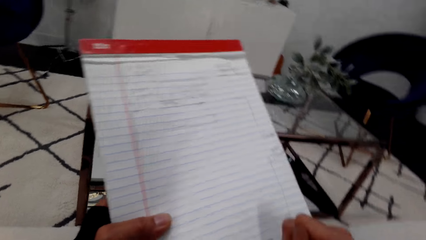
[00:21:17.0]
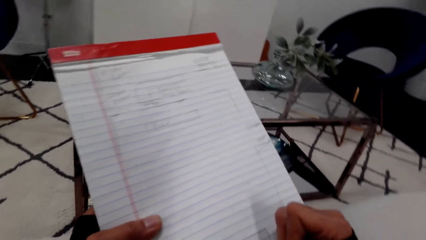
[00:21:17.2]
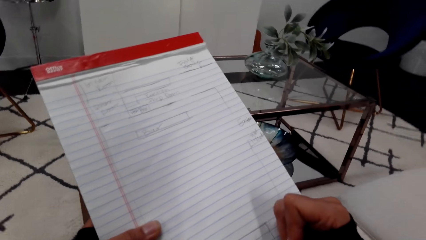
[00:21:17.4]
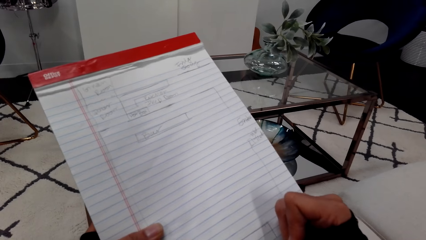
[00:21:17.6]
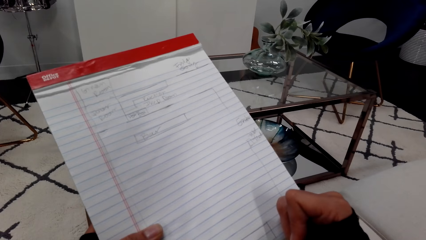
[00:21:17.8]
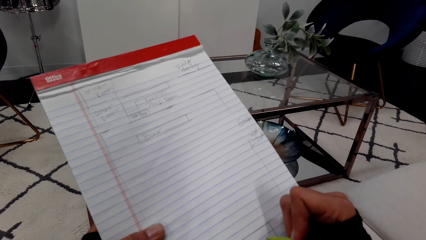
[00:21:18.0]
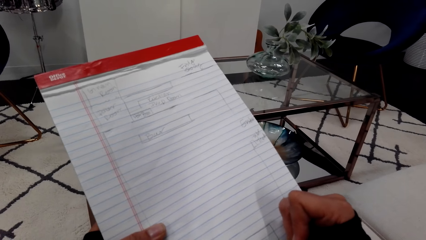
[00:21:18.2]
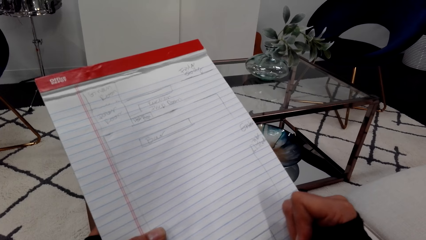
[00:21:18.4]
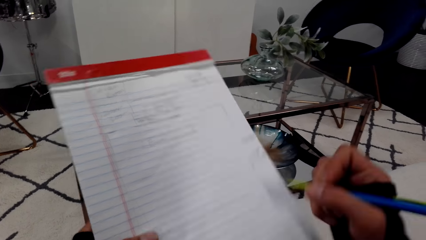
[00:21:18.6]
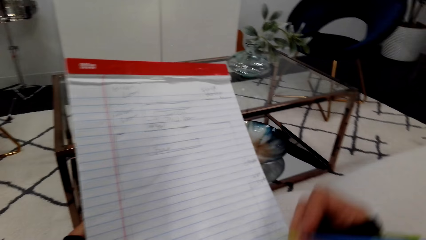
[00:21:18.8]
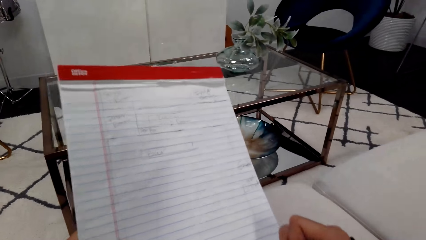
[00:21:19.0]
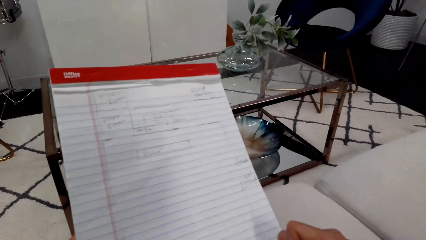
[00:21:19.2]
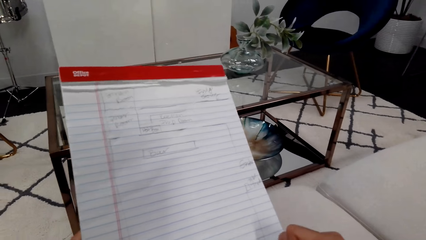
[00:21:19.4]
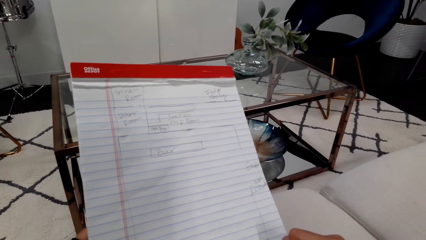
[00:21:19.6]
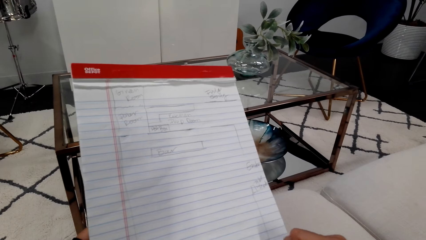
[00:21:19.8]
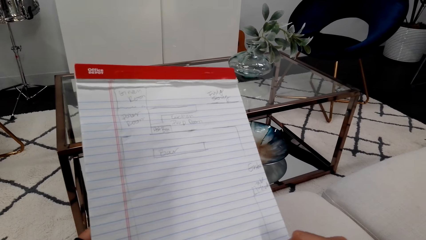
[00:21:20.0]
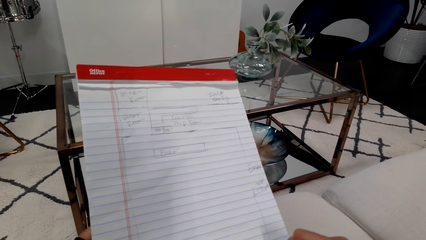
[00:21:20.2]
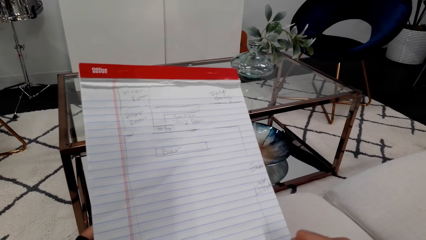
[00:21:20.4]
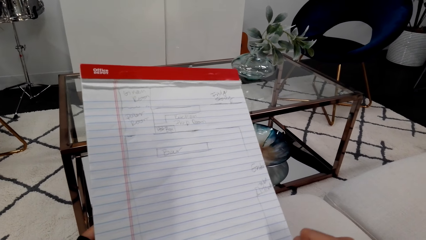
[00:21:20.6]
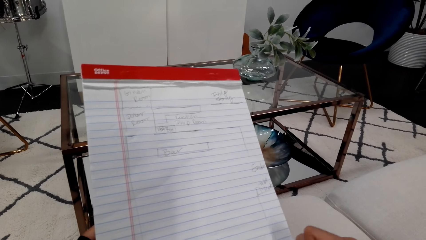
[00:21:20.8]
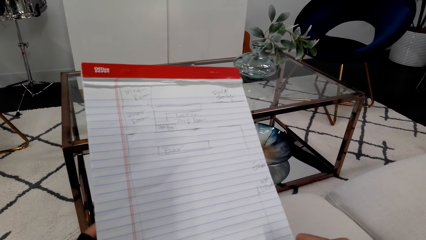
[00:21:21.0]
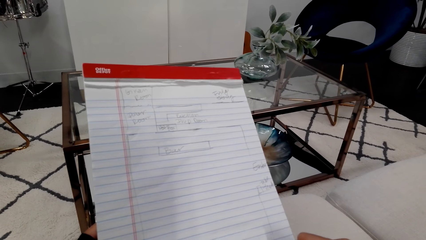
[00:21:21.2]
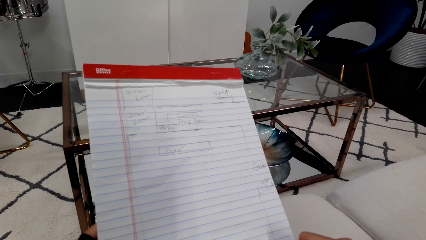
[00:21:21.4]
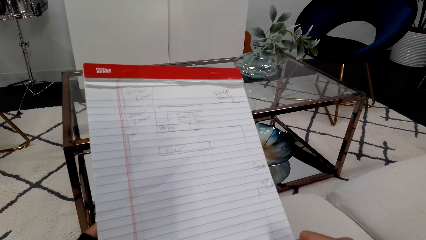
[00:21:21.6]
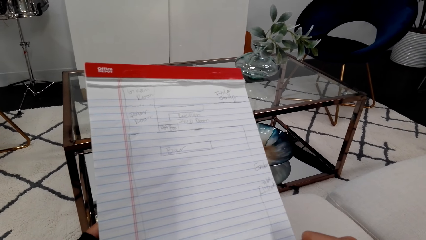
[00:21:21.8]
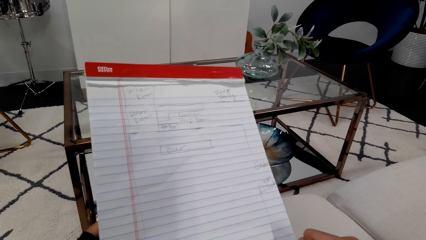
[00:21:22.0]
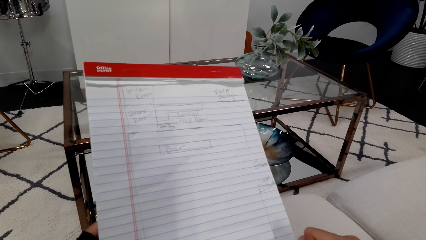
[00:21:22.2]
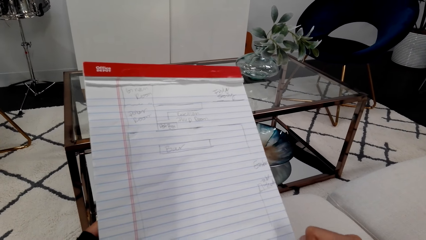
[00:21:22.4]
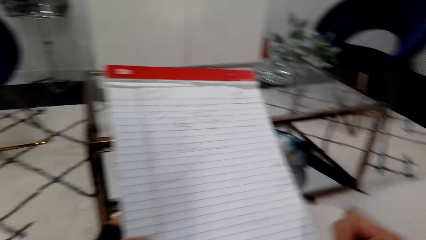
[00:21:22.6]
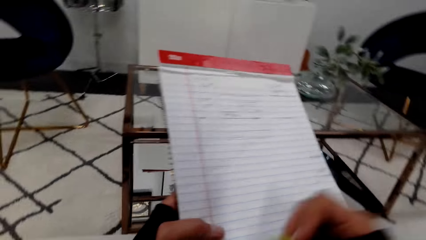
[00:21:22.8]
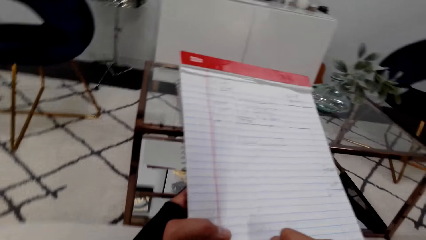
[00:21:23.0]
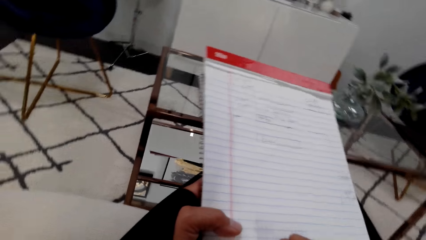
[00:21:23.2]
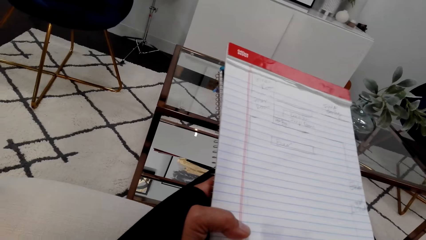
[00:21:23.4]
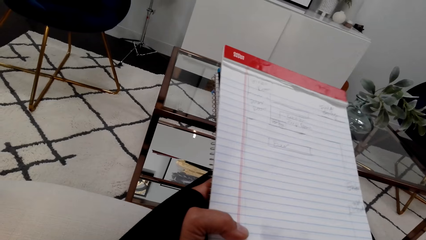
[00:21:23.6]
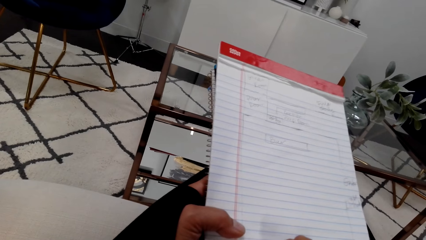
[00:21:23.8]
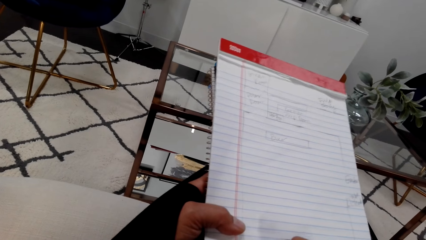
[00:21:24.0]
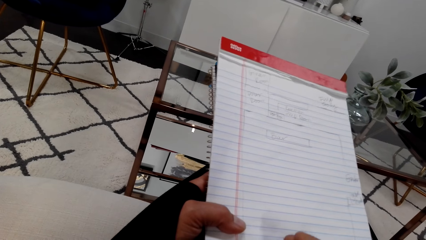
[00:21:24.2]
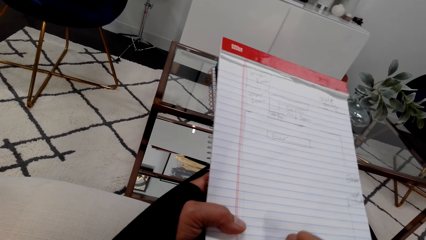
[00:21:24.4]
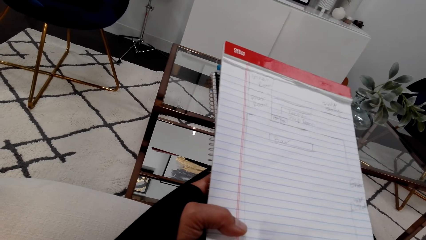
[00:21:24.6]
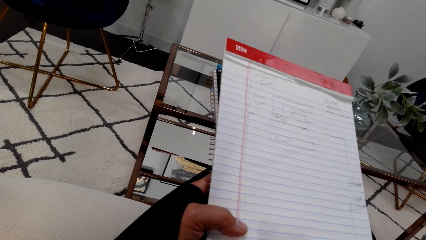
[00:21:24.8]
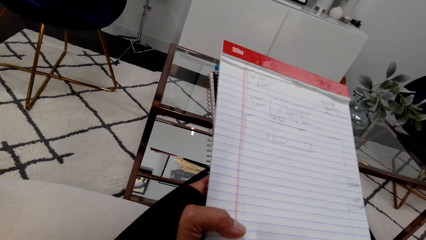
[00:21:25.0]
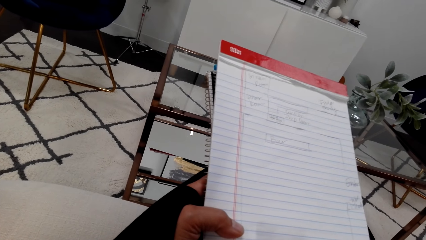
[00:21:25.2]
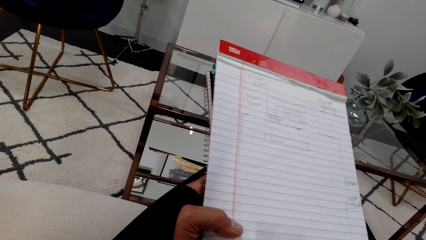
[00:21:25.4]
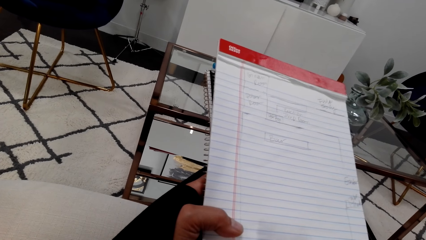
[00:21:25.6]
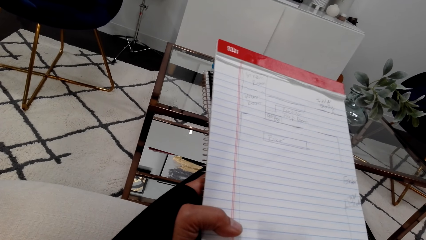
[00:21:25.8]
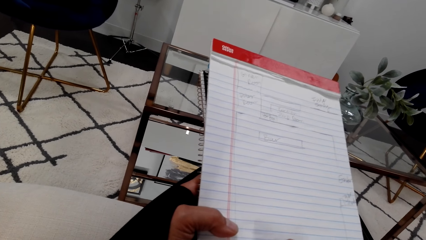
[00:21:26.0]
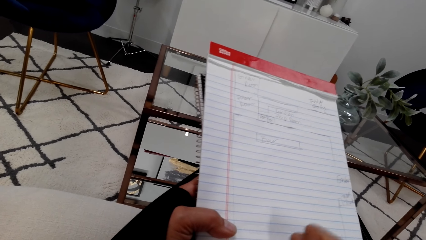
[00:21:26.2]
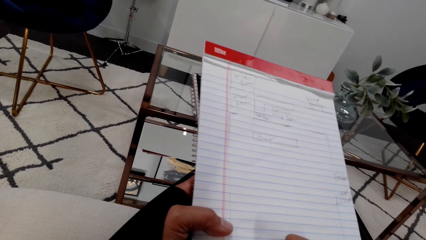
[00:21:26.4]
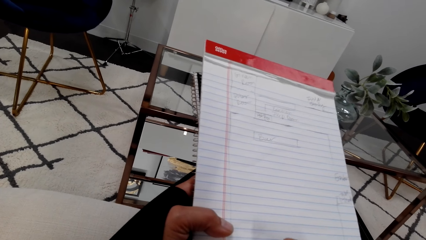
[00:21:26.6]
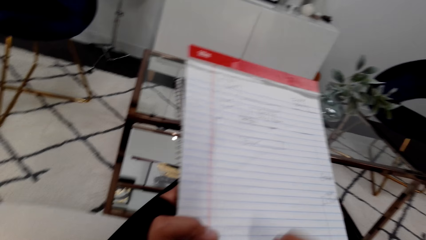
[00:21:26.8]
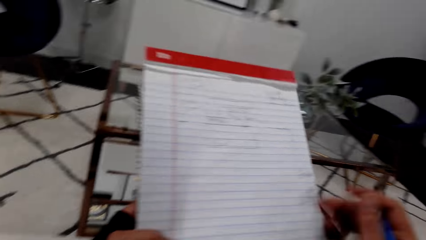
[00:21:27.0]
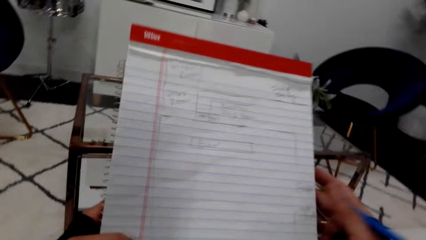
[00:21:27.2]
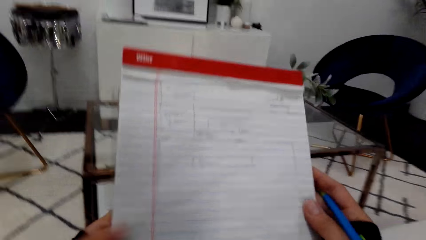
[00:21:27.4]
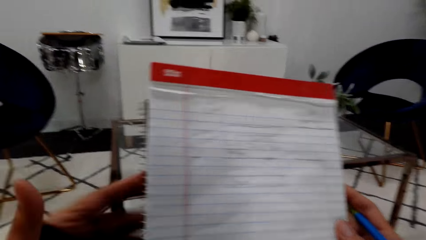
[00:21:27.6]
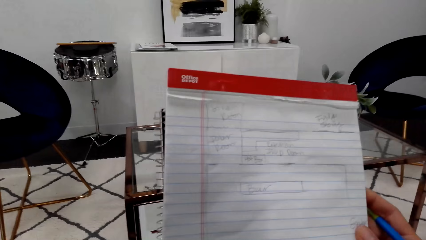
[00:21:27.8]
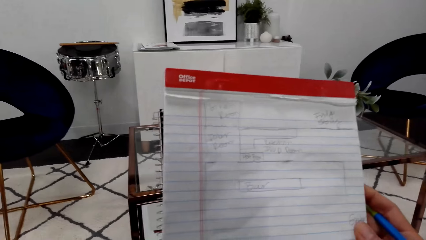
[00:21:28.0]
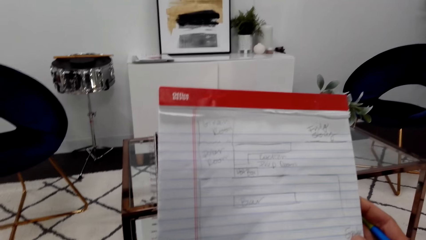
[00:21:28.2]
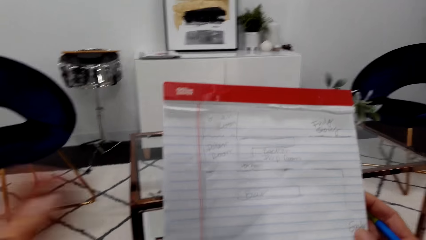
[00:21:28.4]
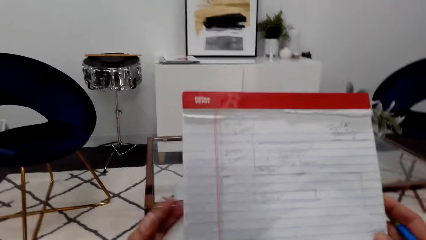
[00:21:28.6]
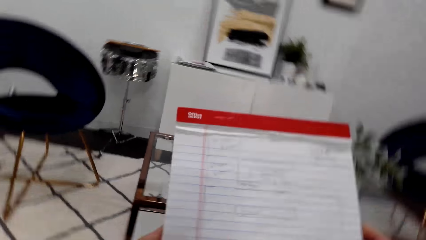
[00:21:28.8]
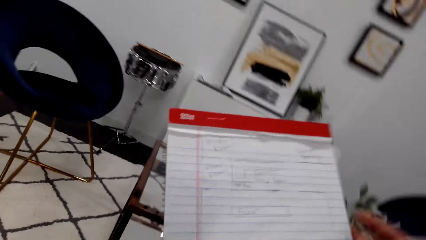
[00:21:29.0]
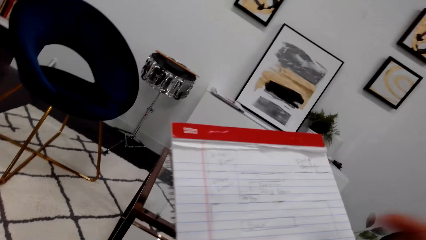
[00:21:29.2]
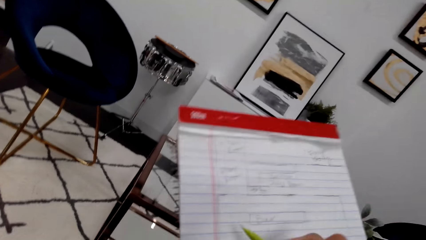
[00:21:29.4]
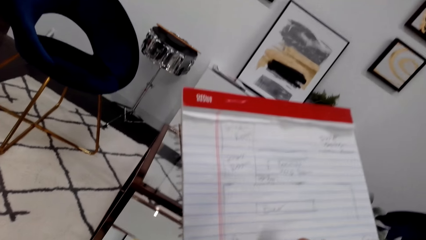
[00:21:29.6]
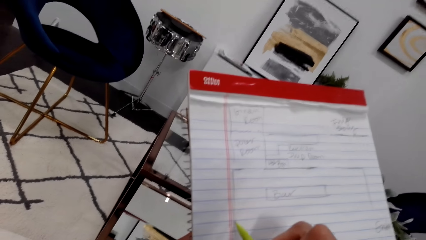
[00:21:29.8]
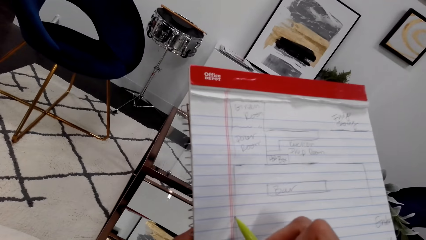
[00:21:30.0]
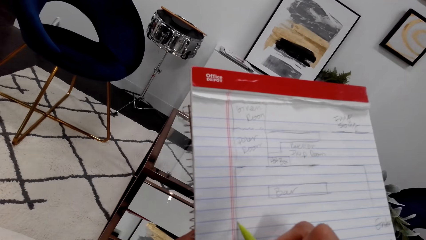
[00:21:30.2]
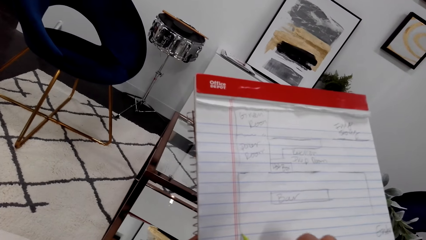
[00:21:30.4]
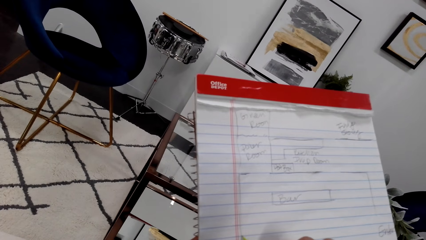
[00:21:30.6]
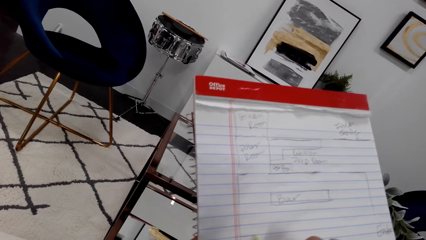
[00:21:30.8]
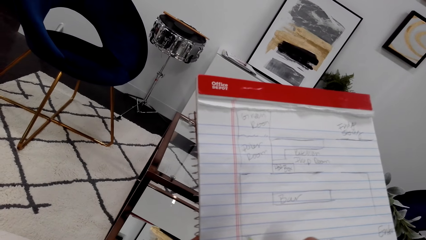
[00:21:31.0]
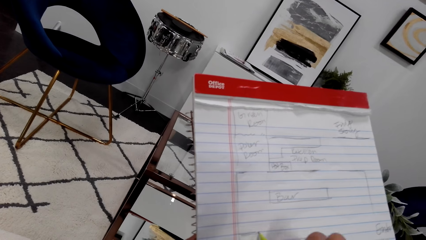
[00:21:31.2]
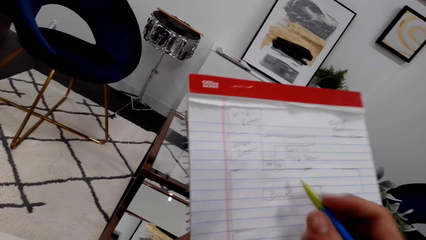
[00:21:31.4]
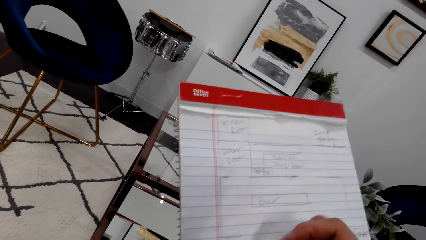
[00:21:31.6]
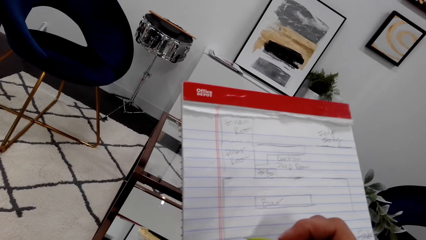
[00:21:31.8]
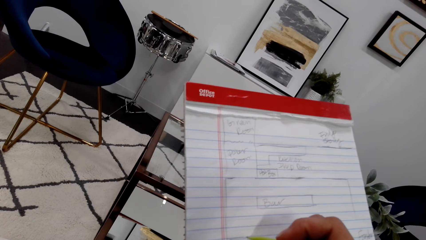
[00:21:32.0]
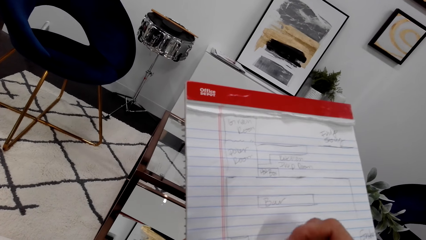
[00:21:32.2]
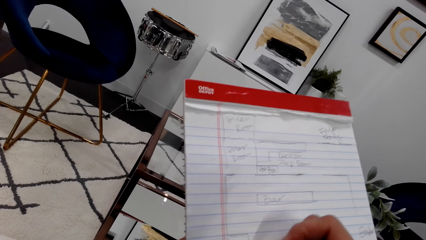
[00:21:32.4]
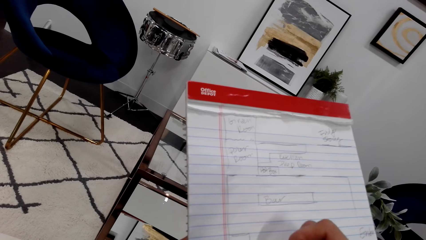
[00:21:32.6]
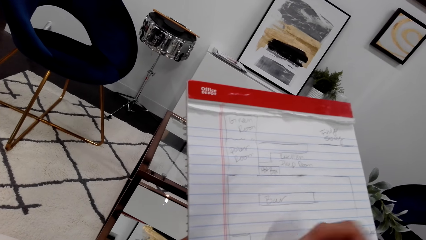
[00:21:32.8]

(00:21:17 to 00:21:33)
The camera wearer moves the book.
